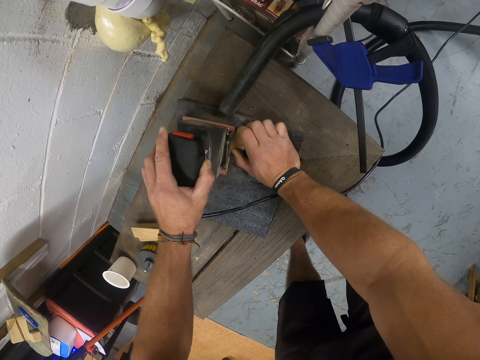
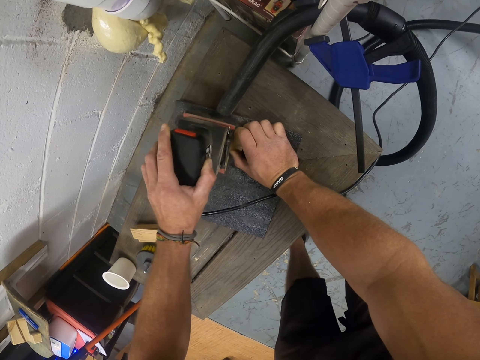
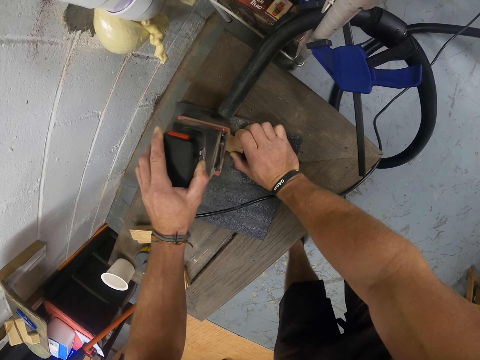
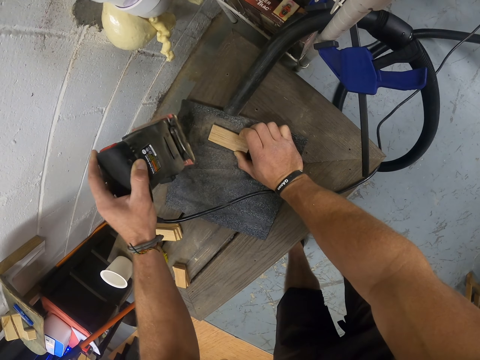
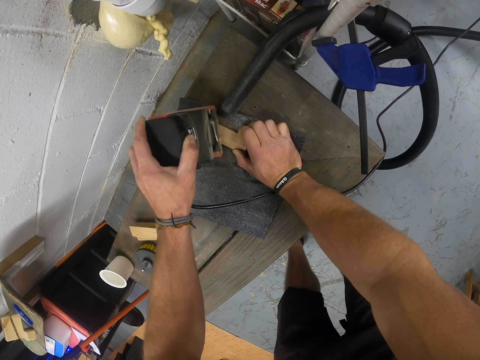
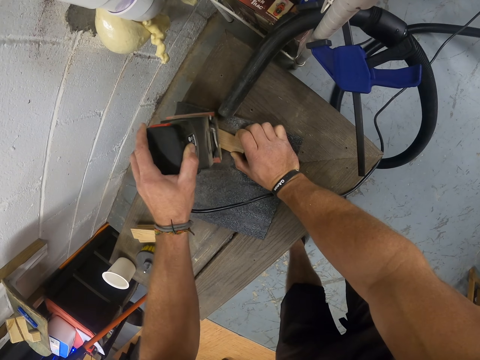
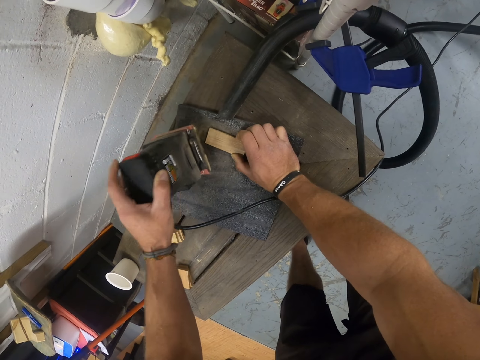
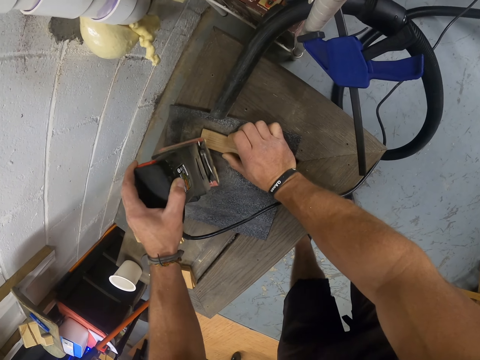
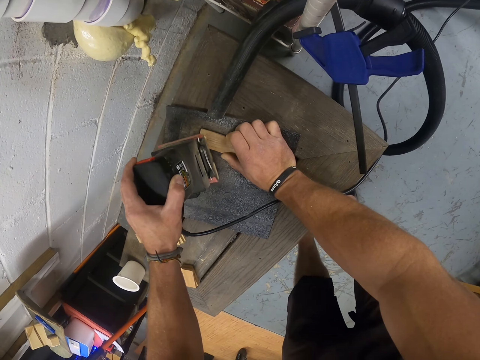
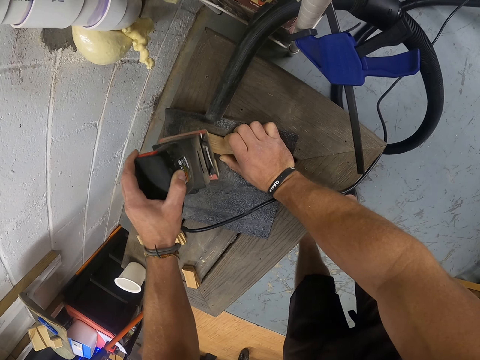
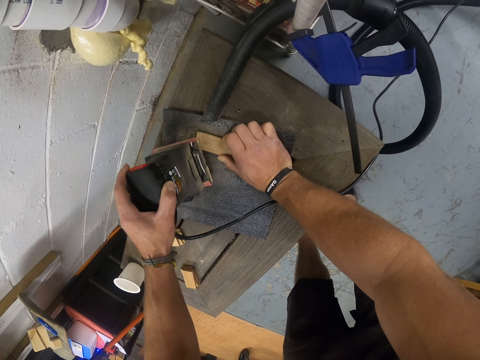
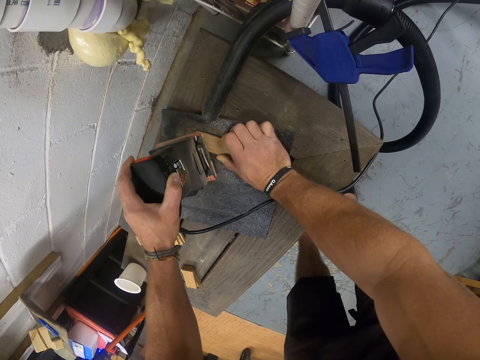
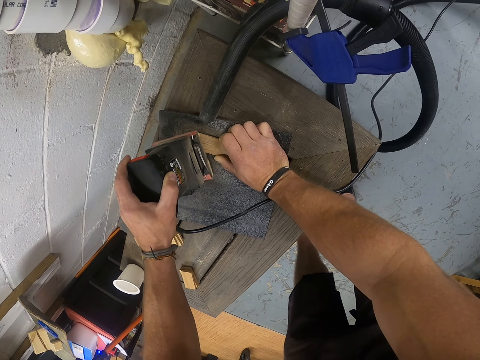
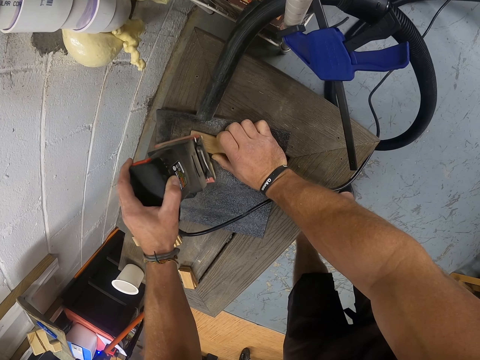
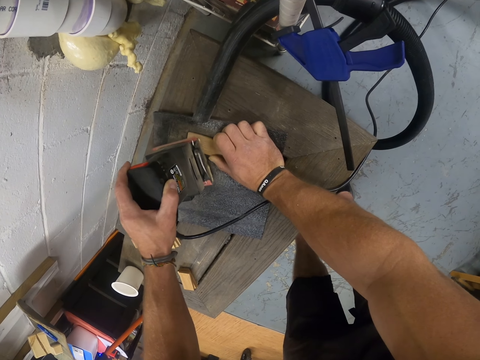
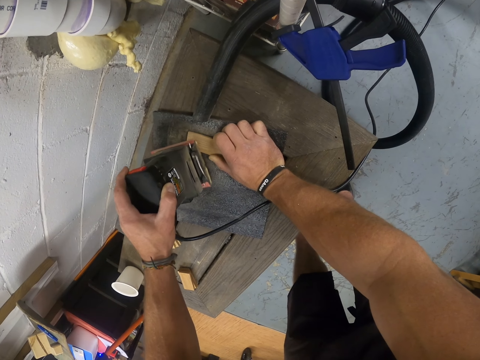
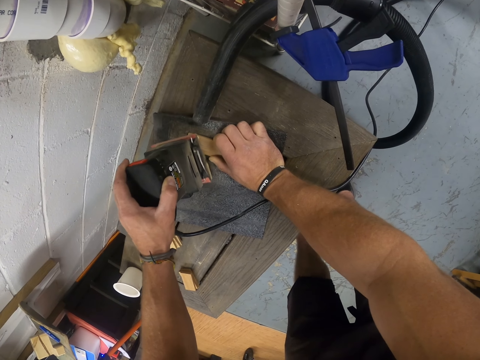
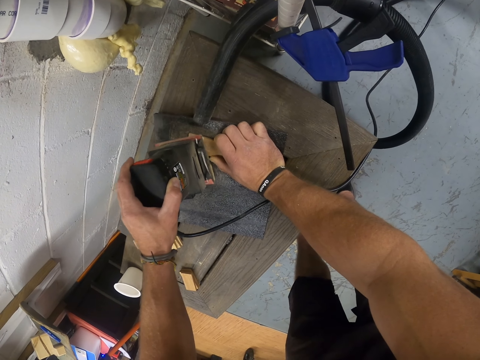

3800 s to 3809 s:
The camera wearer scrubs the edges.

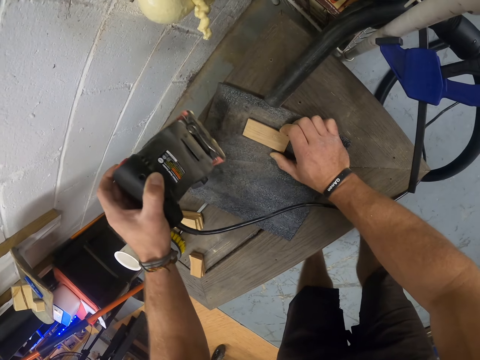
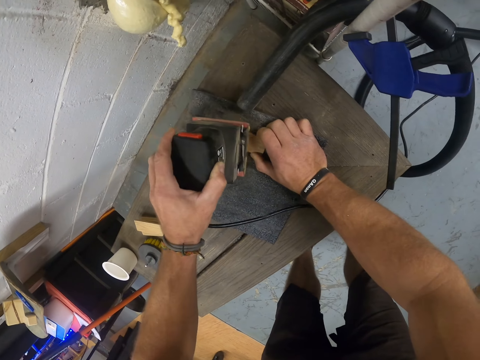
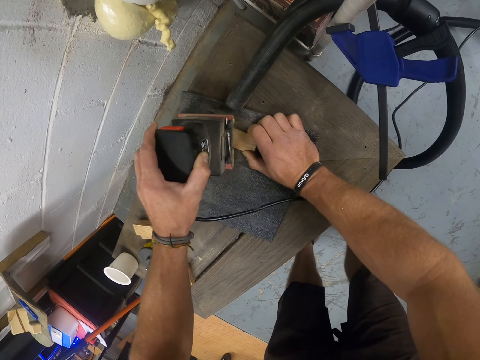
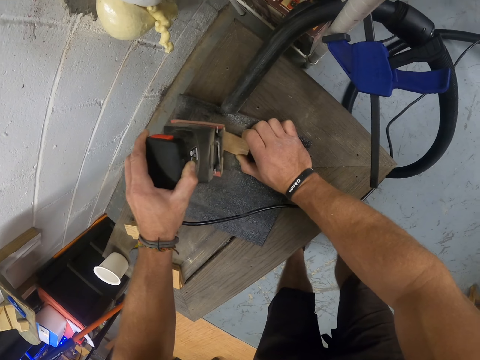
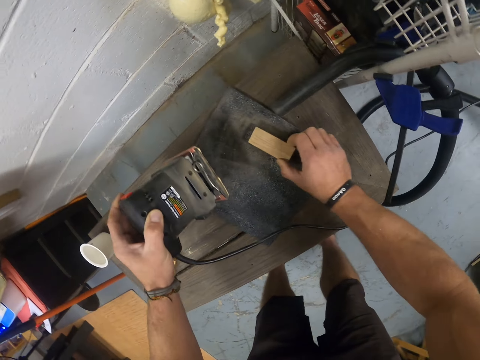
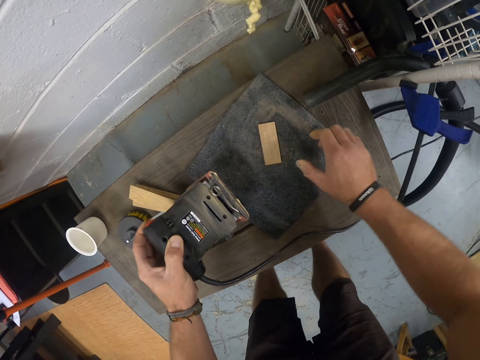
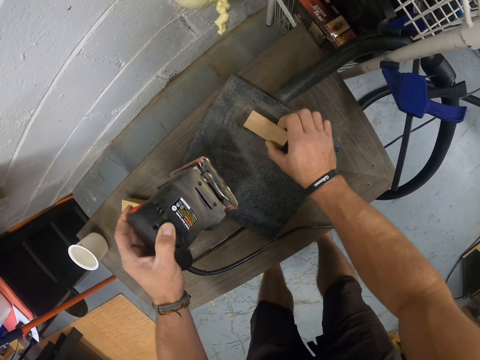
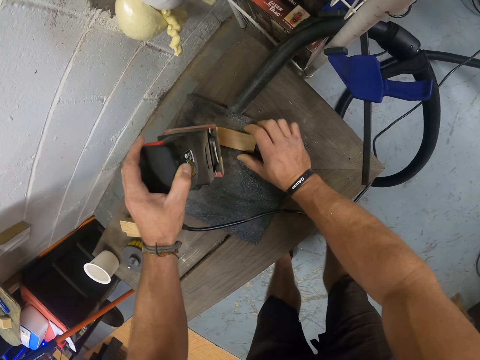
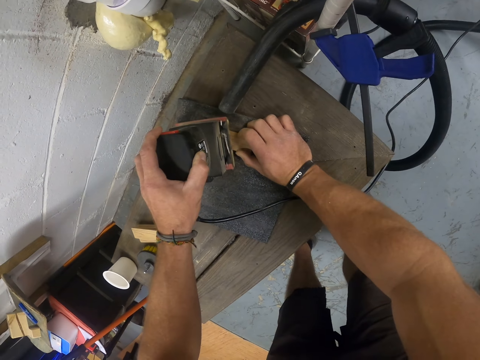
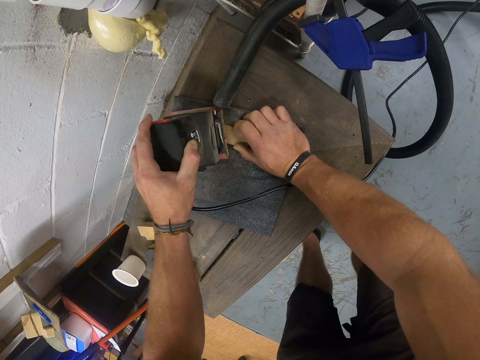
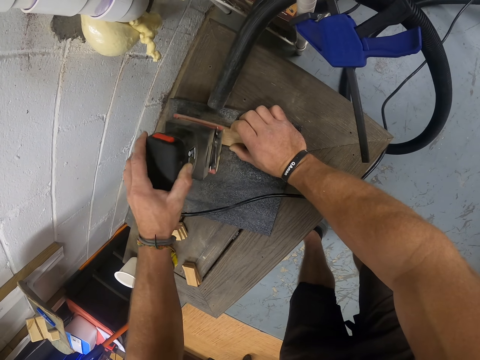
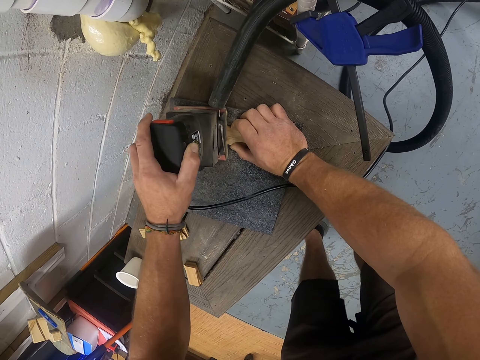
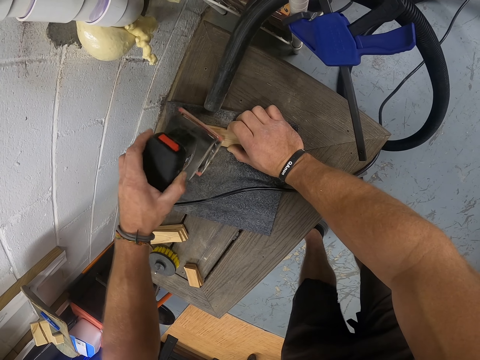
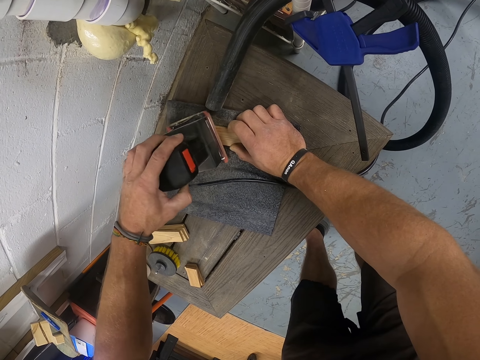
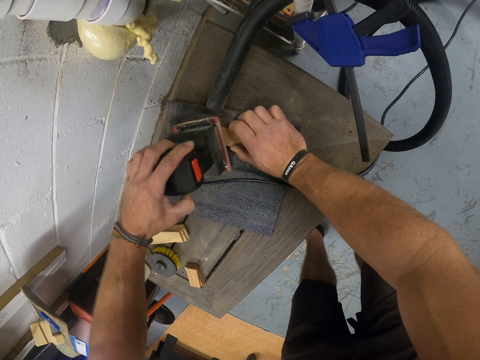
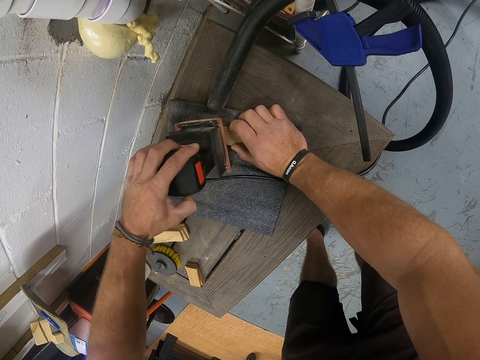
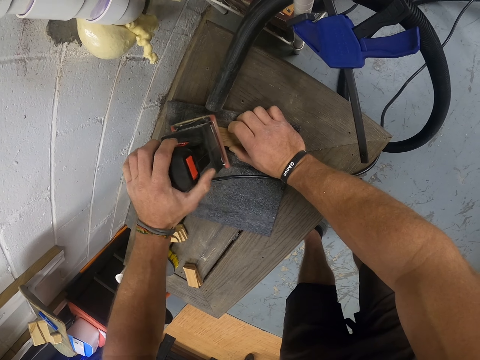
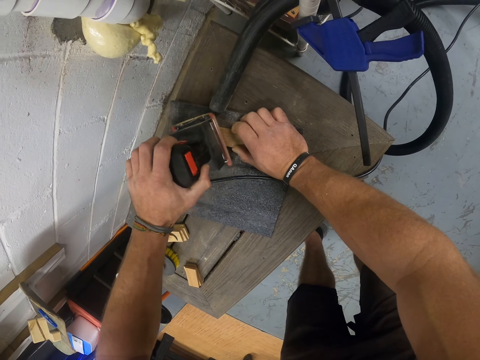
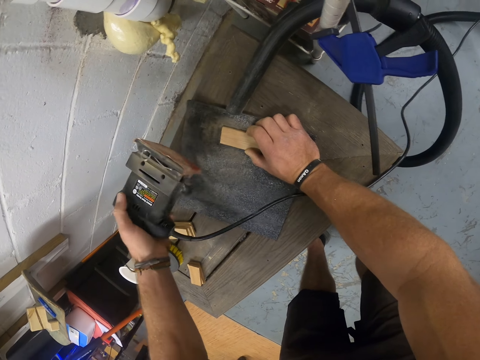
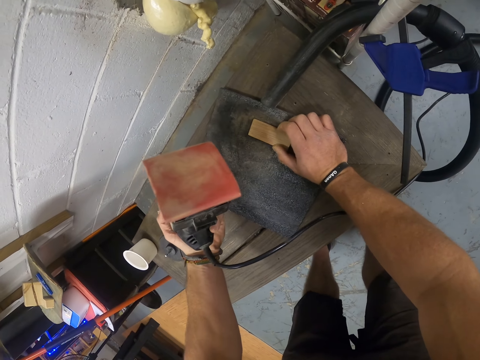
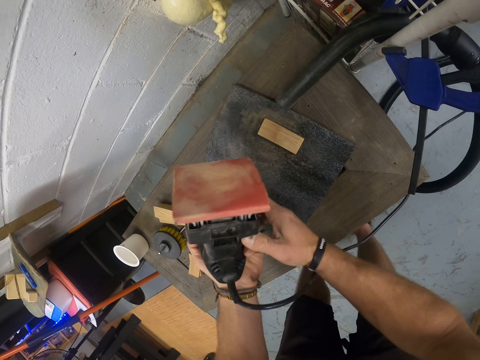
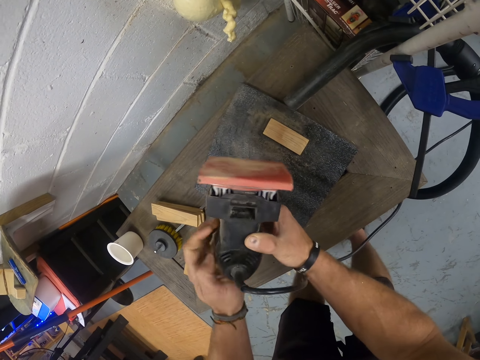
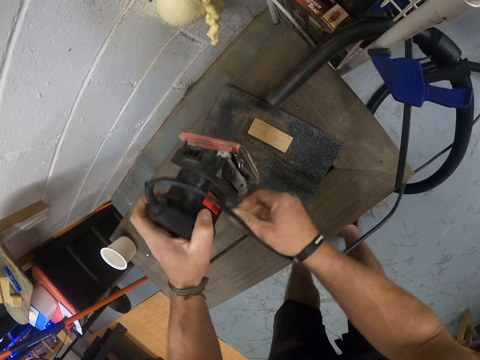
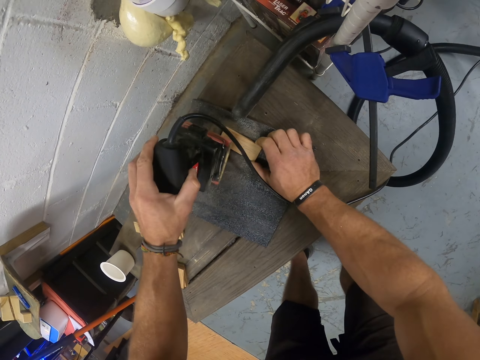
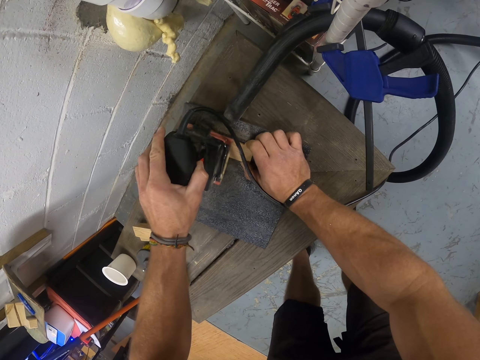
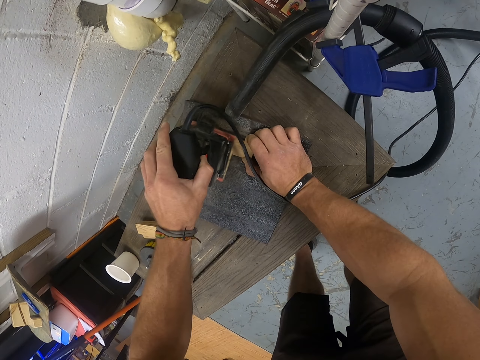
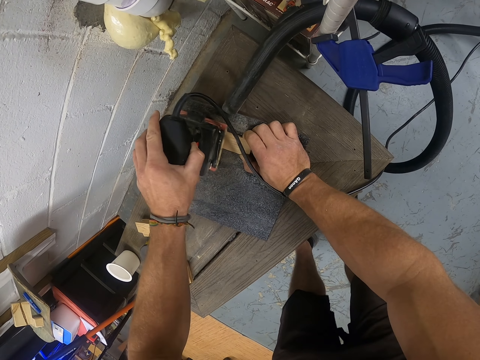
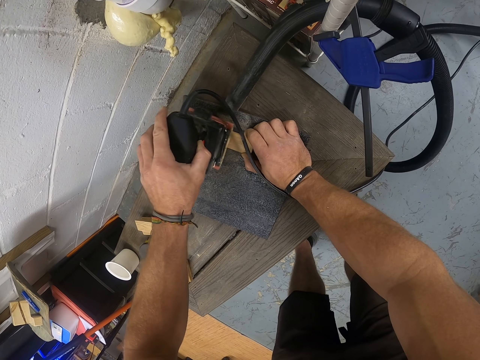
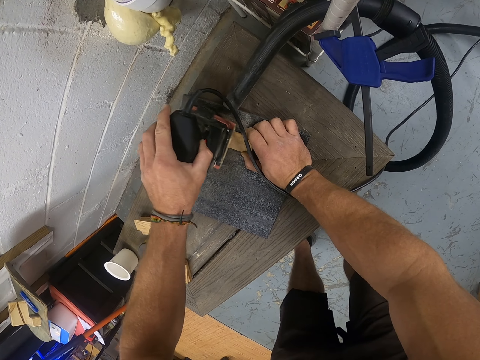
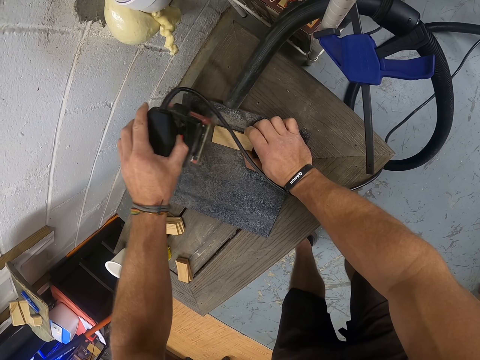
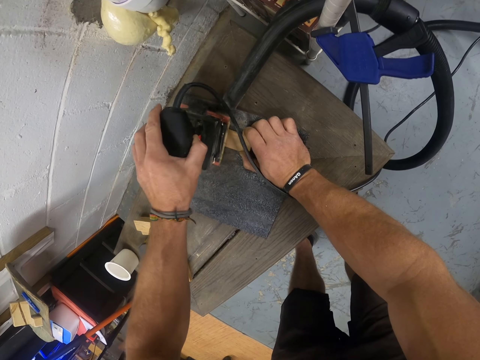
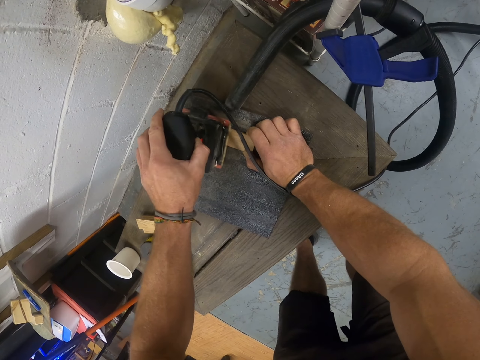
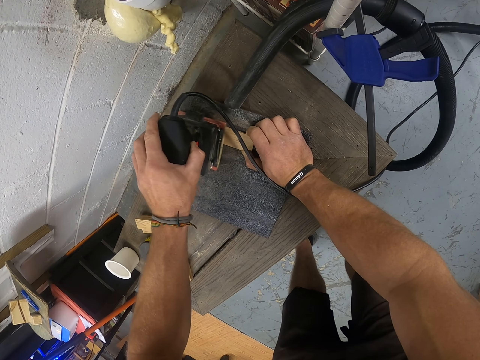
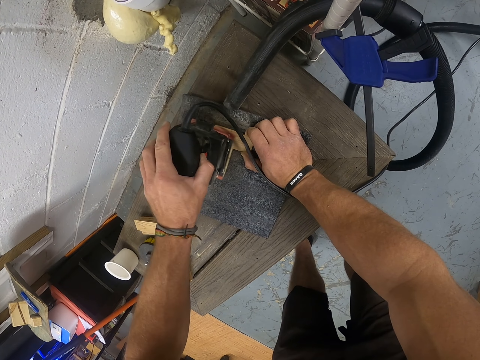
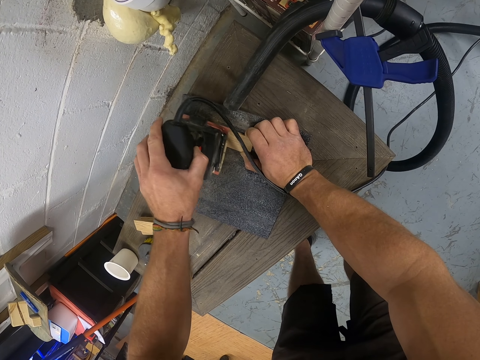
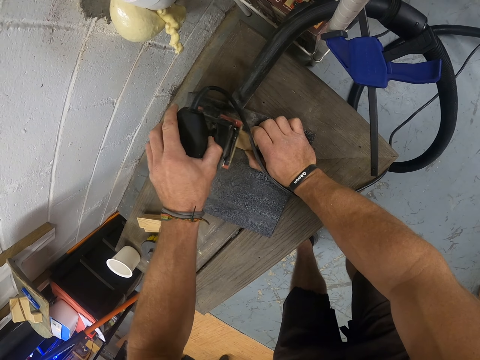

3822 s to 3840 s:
The camera wearer adjusts the wood on the table with his right hand. He turns the piece of wood. He smoothens the piece of wood with the palm sander in his left hand. He adjusts the palm sander with both hands. He turns the electric sandpaper. He holds the piece of wood on the table with his right hand. He smoothens the piece of wood with the palm sander in his left hand.
